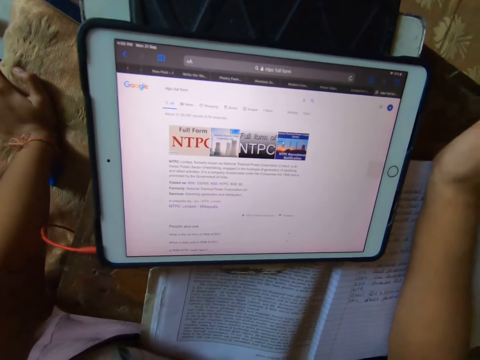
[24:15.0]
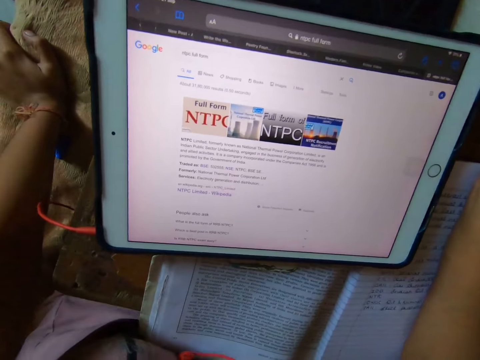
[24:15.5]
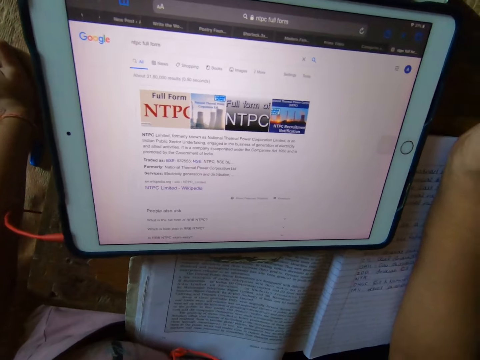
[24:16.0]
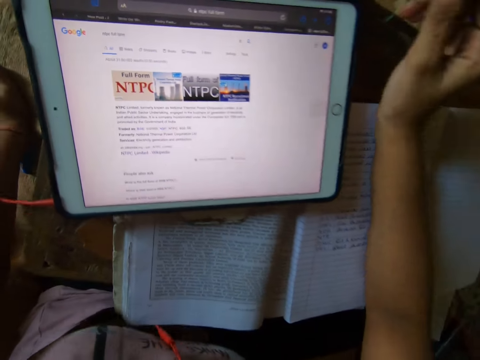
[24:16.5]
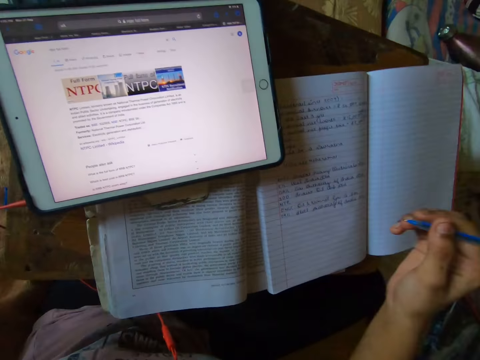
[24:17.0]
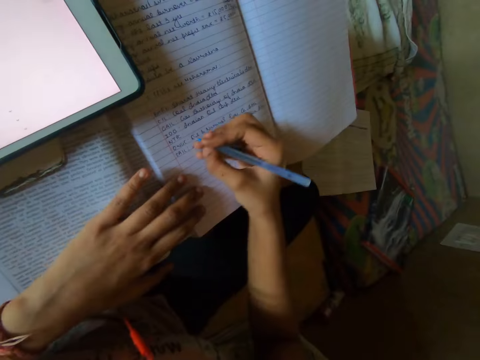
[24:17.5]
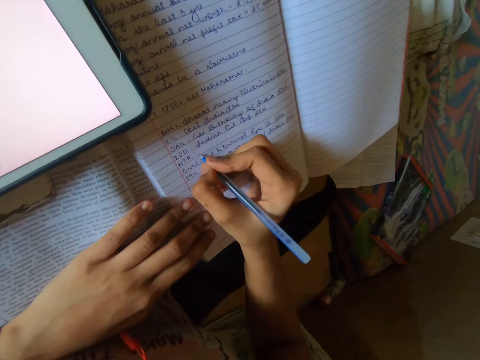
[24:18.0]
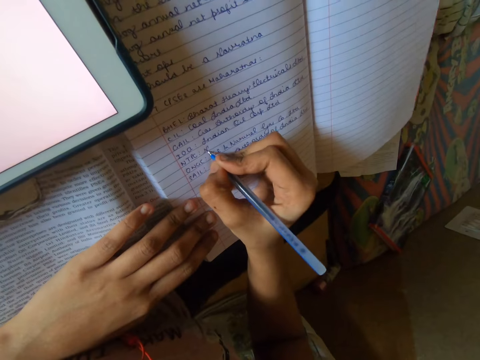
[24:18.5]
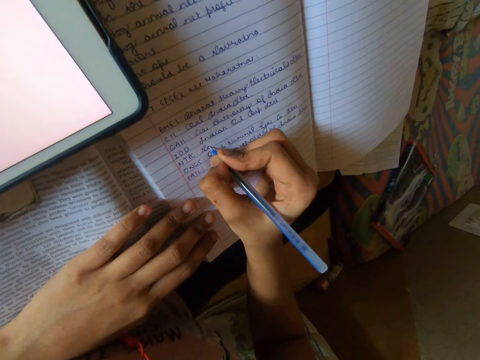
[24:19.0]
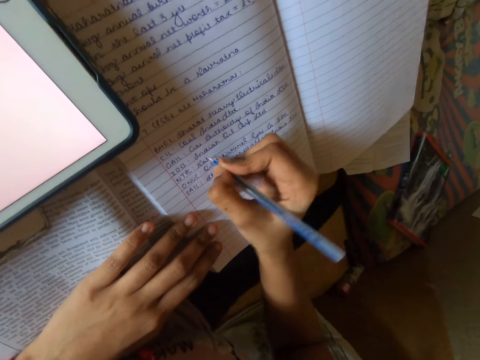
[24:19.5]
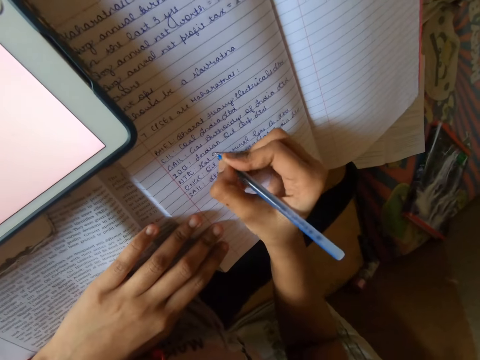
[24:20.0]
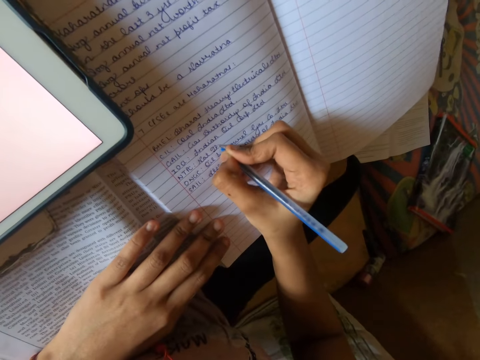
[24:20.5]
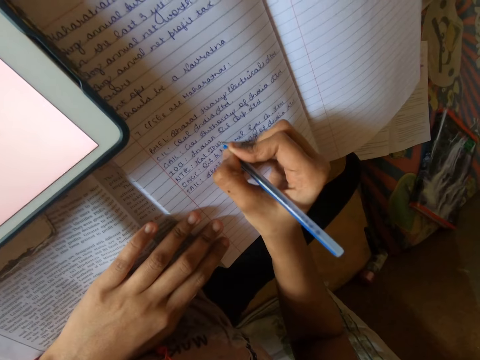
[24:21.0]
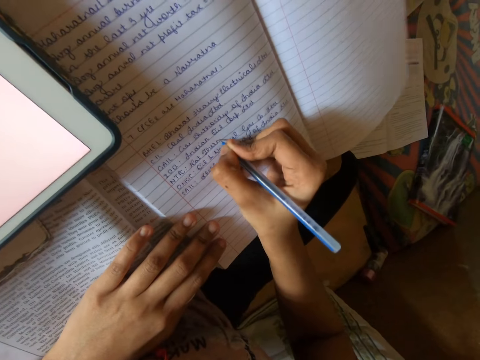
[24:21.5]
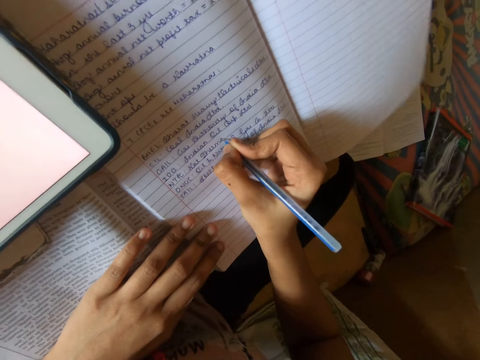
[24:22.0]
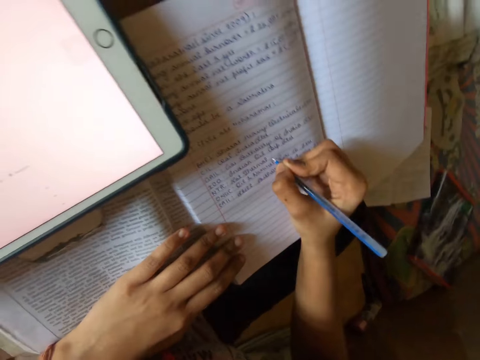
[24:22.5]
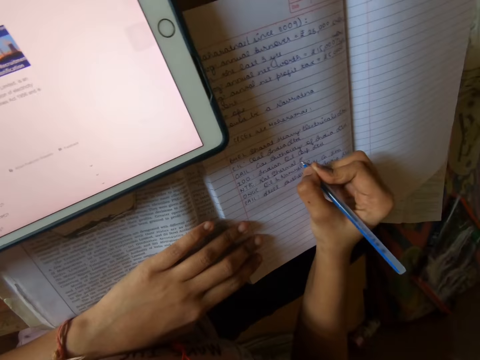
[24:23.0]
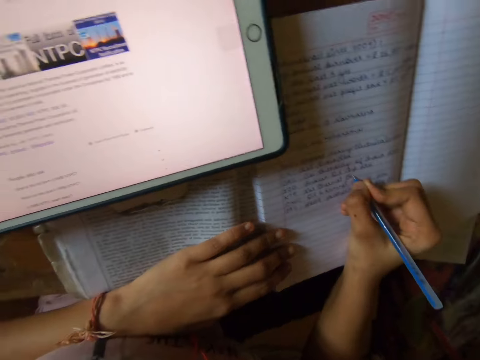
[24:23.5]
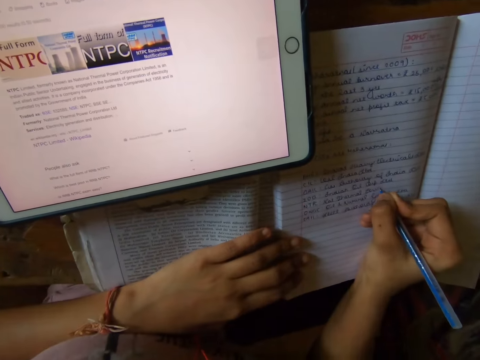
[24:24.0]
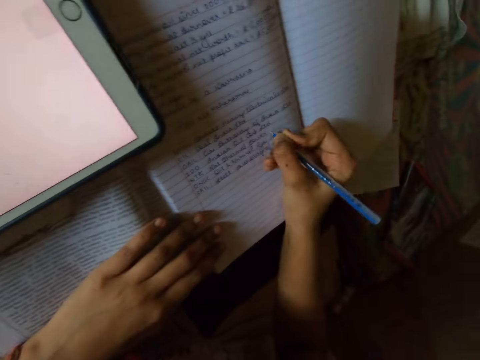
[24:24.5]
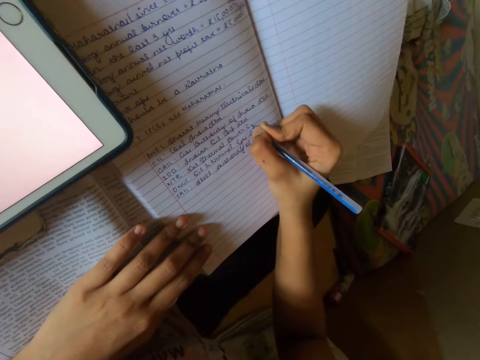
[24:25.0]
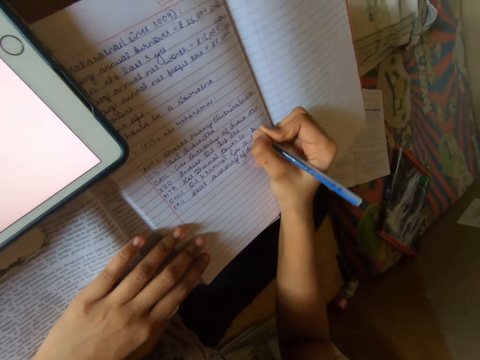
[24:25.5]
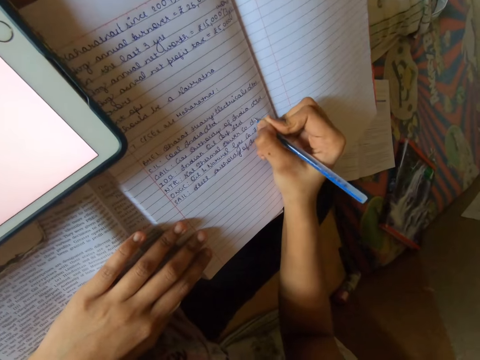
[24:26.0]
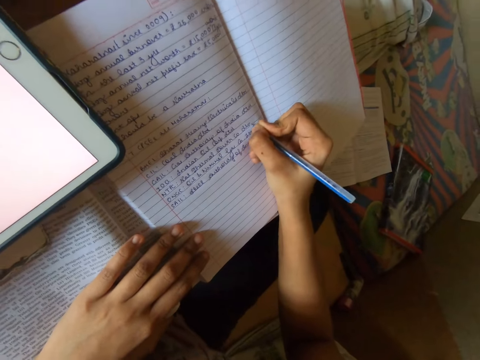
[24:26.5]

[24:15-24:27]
The camera wearer reads the notes. They write on the book with the pen.

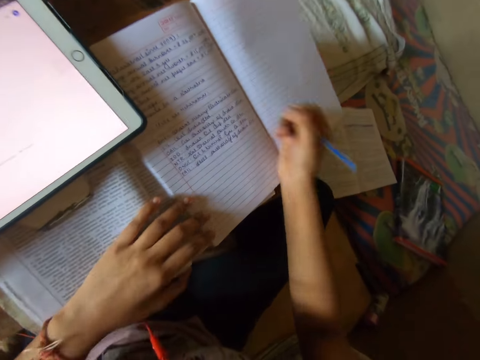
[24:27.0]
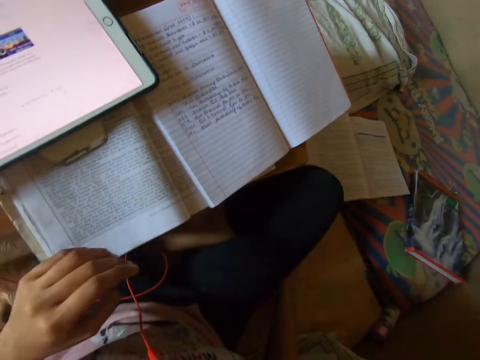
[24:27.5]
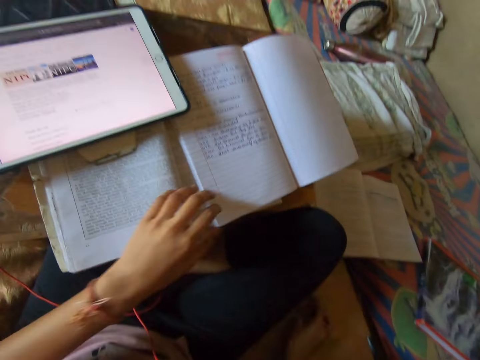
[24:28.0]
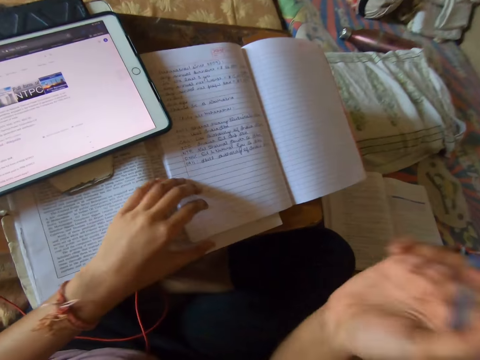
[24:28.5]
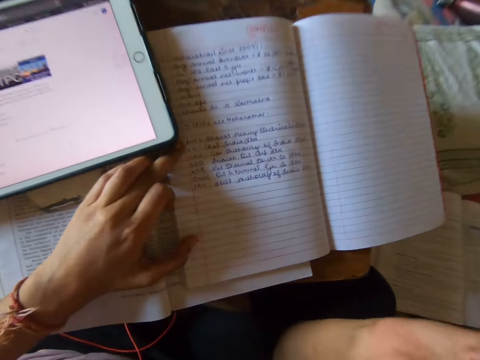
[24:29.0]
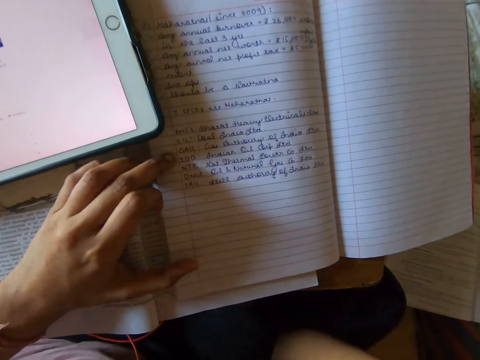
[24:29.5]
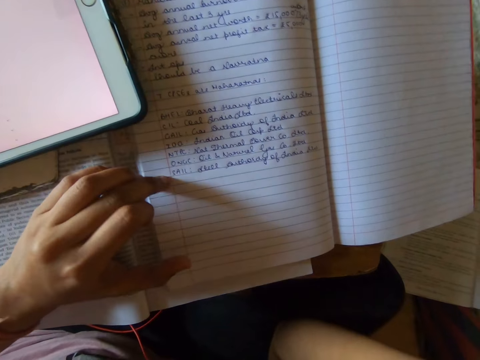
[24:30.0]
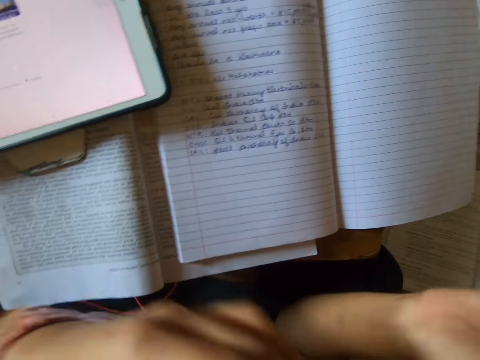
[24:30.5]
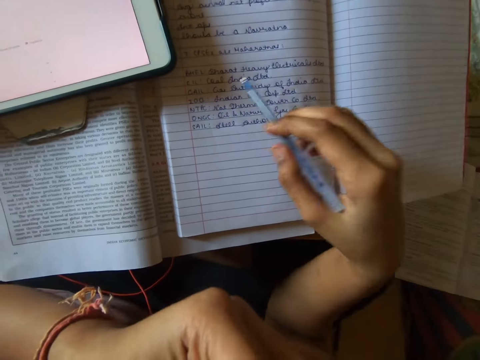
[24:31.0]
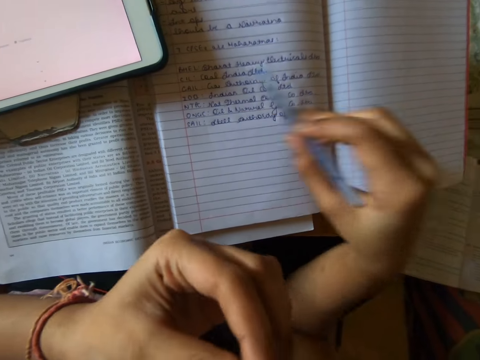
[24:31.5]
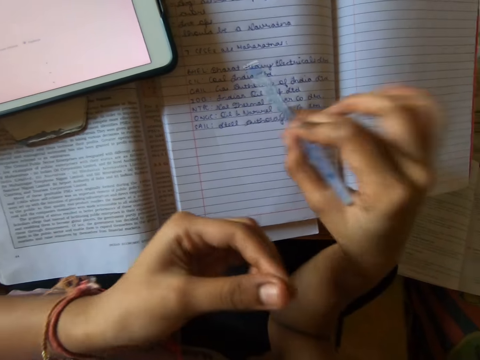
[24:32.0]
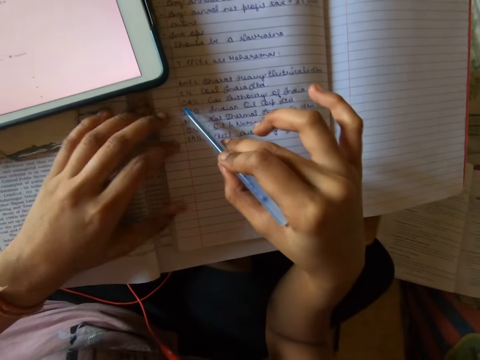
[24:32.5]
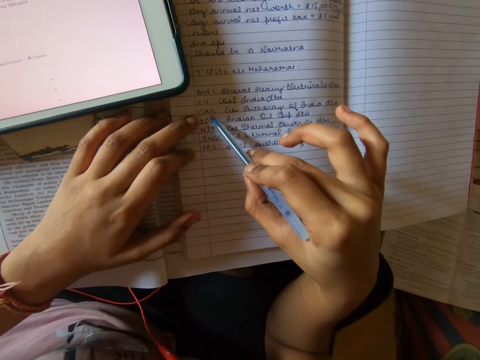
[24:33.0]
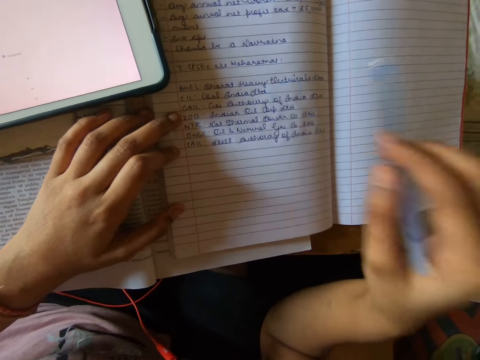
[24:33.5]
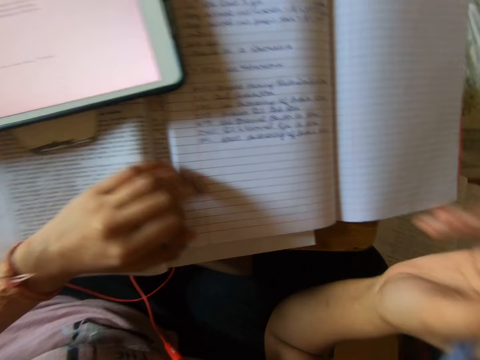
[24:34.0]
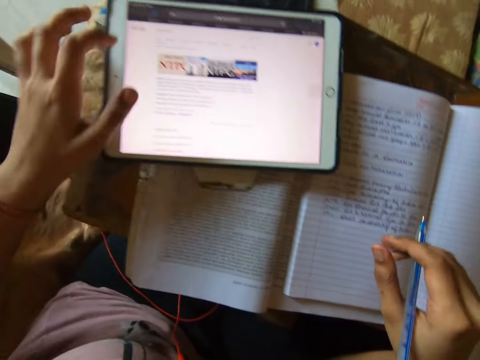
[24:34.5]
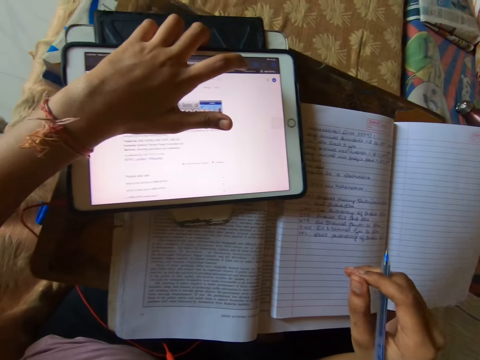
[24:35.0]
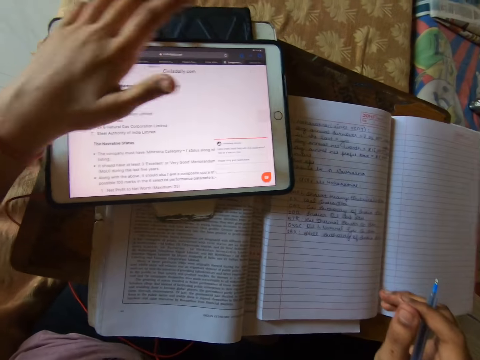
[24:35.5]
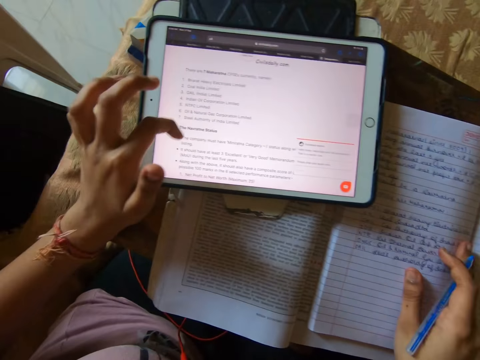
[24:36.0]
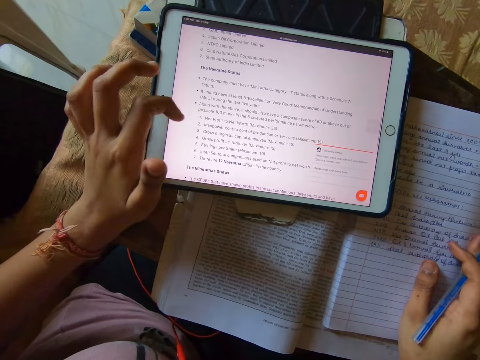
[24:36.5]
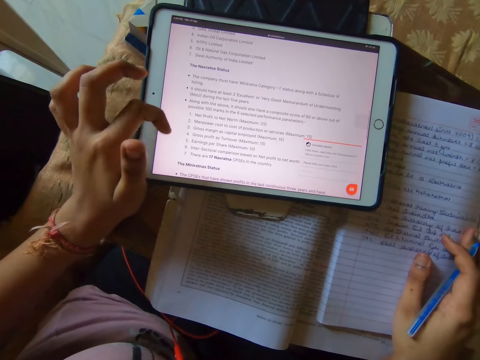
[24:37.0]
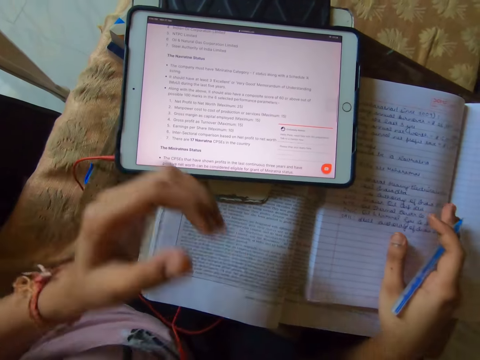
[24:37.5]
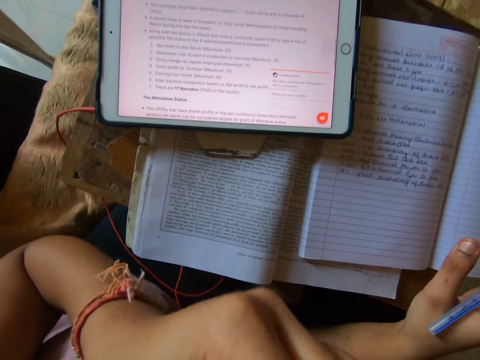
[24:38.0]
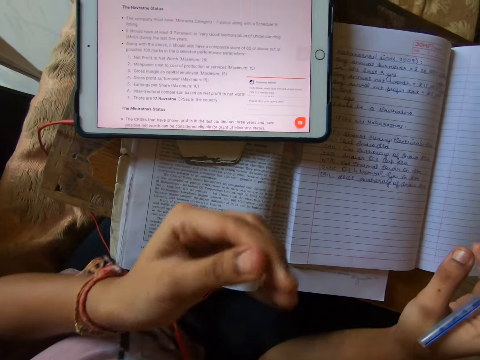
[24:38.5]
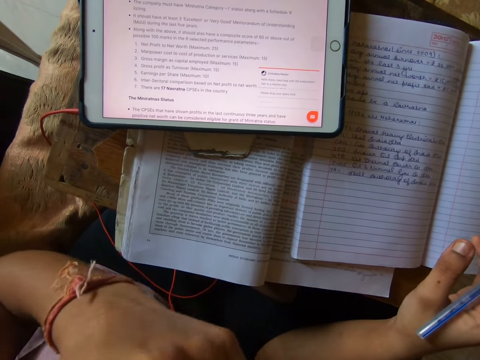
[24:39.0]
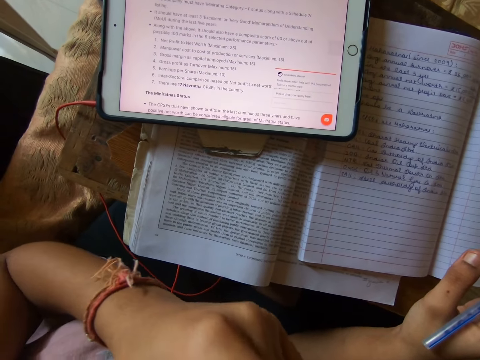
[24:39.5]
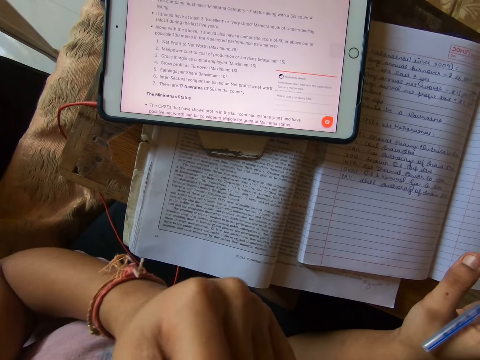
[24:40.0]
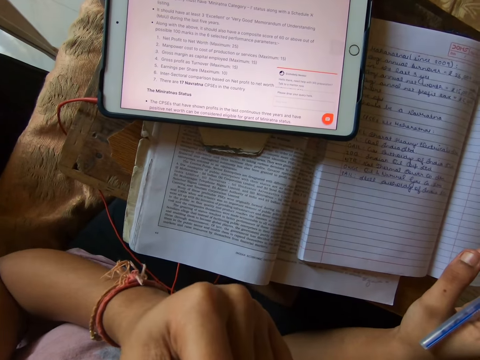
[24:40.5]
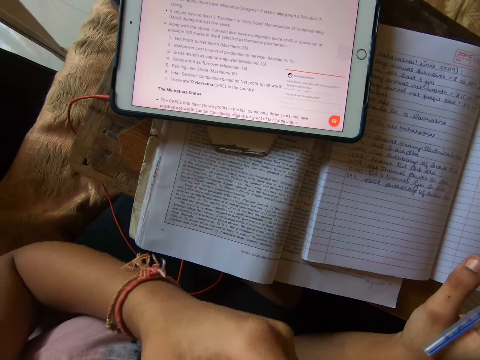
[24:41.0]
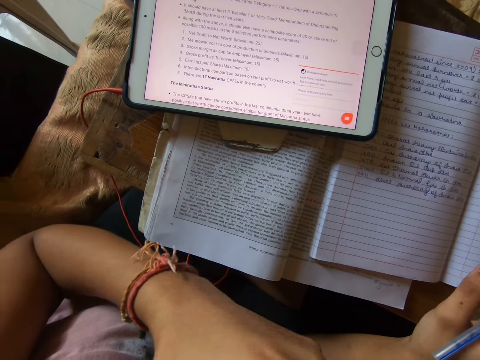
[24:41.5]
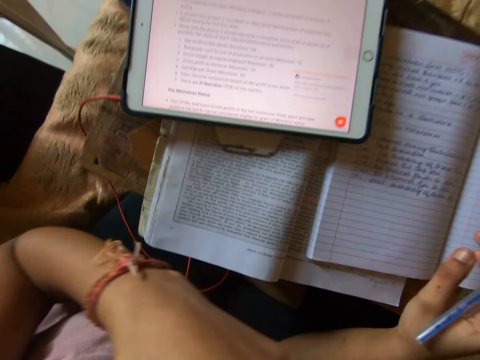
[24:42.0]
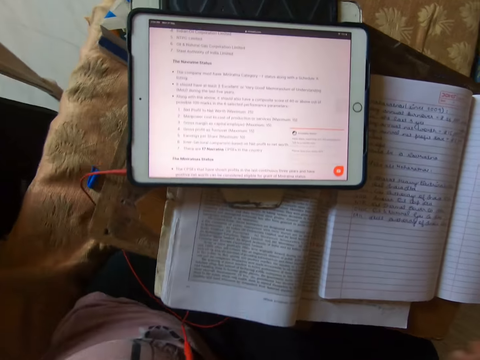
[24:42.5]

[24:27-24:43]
The camera wearer touches his face. He counts something. He studies from the book on the table. He operates the tab. He scrolls the laptop. He touches his face. He holds the nose.
